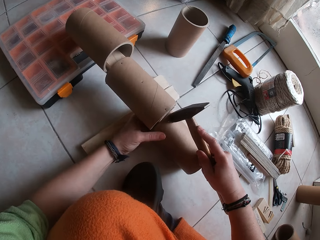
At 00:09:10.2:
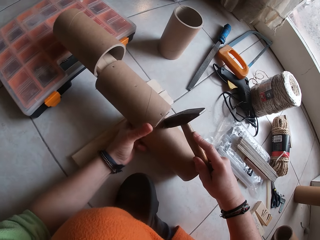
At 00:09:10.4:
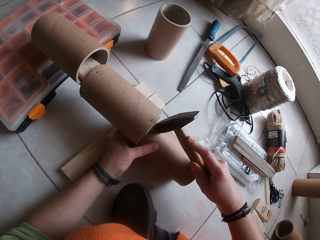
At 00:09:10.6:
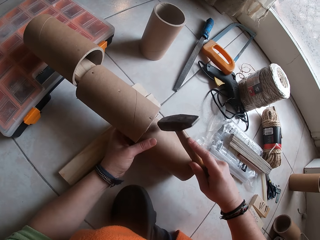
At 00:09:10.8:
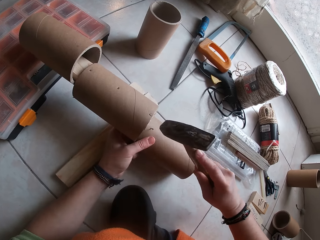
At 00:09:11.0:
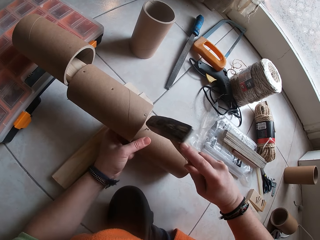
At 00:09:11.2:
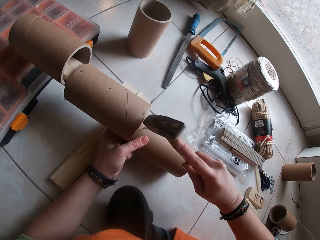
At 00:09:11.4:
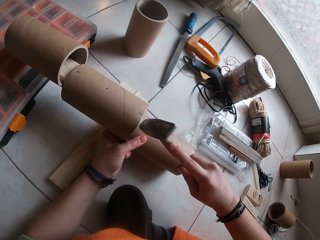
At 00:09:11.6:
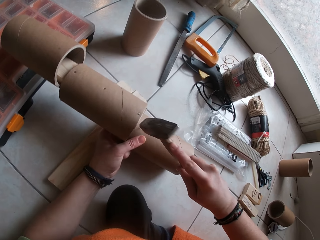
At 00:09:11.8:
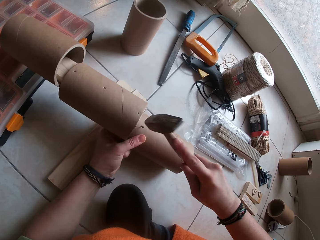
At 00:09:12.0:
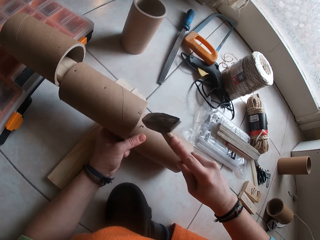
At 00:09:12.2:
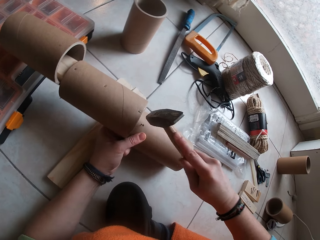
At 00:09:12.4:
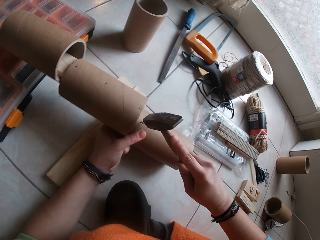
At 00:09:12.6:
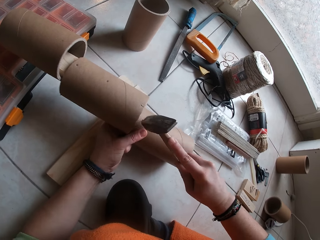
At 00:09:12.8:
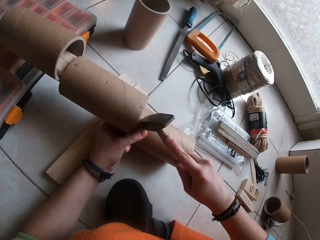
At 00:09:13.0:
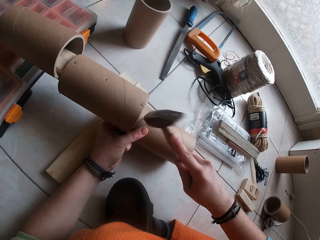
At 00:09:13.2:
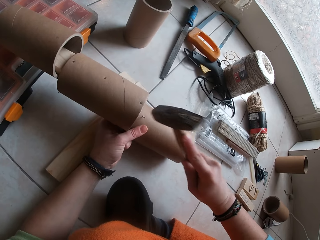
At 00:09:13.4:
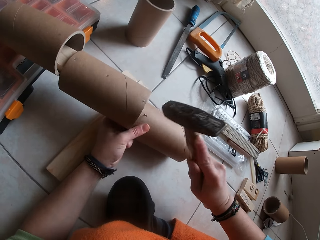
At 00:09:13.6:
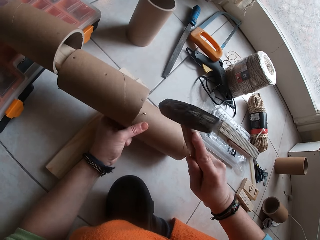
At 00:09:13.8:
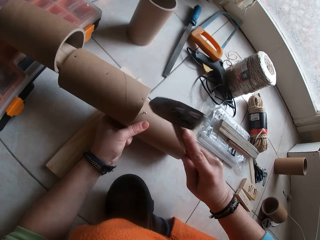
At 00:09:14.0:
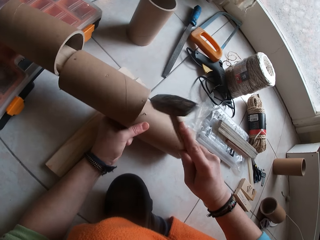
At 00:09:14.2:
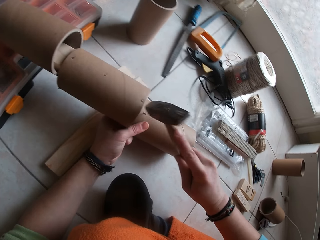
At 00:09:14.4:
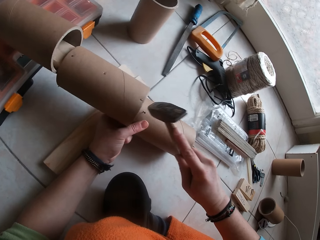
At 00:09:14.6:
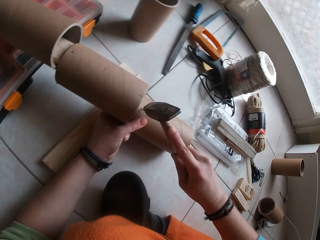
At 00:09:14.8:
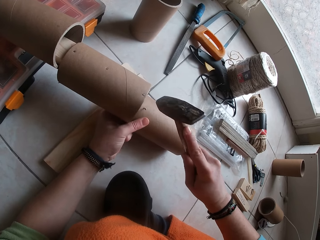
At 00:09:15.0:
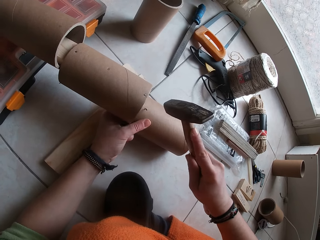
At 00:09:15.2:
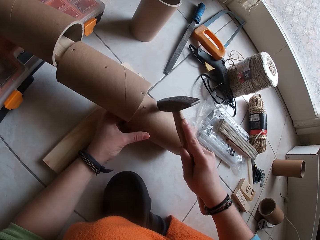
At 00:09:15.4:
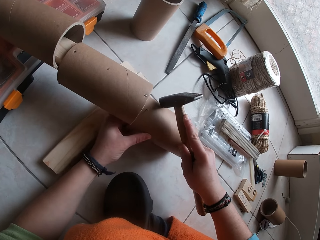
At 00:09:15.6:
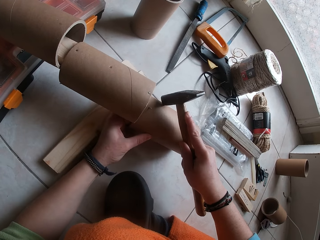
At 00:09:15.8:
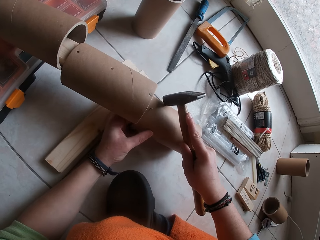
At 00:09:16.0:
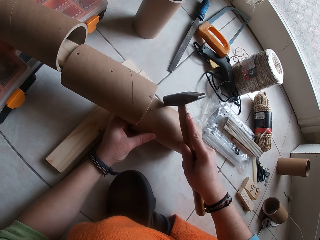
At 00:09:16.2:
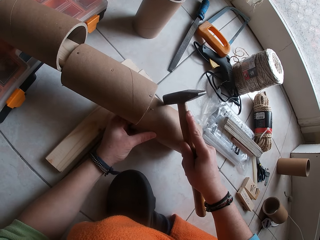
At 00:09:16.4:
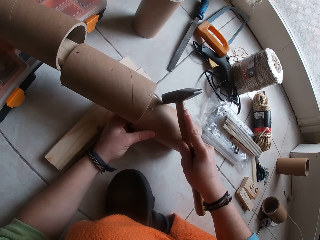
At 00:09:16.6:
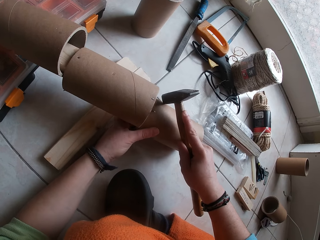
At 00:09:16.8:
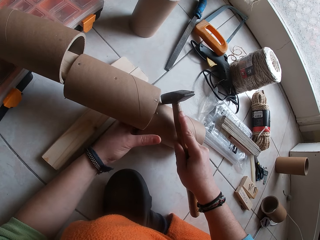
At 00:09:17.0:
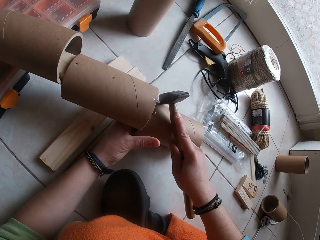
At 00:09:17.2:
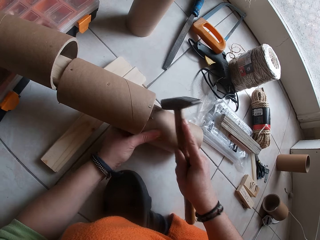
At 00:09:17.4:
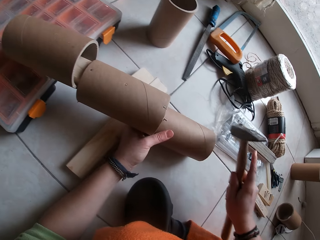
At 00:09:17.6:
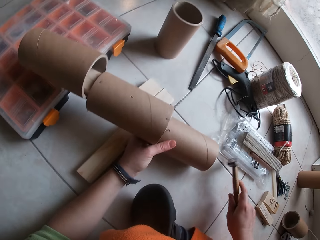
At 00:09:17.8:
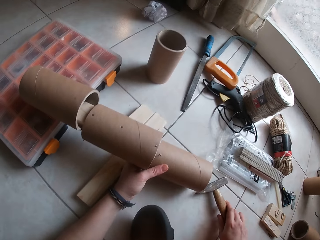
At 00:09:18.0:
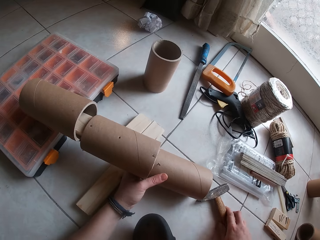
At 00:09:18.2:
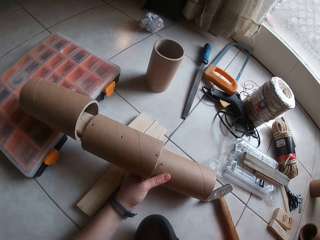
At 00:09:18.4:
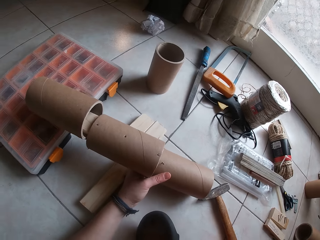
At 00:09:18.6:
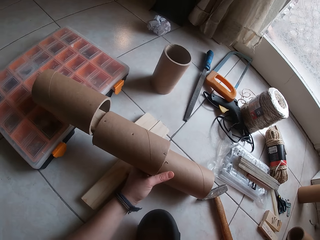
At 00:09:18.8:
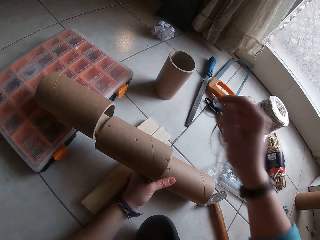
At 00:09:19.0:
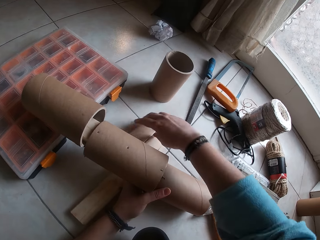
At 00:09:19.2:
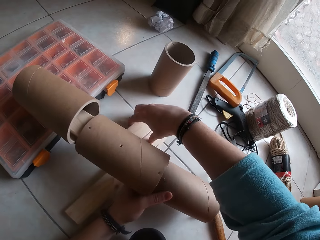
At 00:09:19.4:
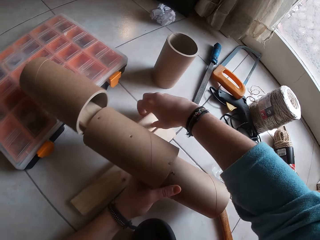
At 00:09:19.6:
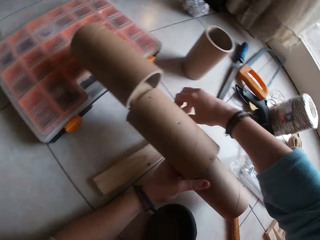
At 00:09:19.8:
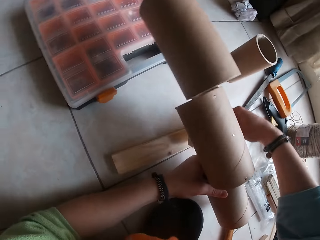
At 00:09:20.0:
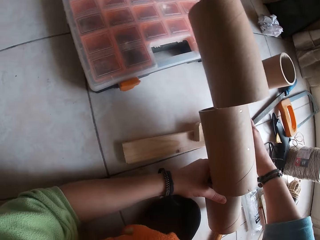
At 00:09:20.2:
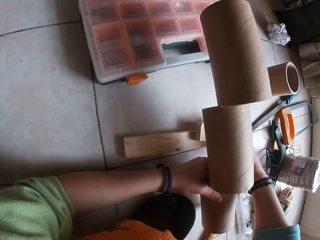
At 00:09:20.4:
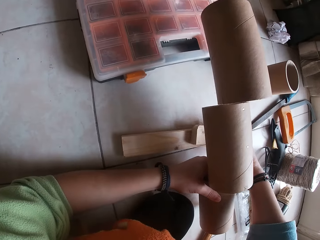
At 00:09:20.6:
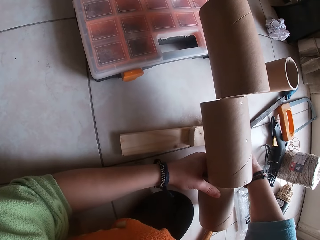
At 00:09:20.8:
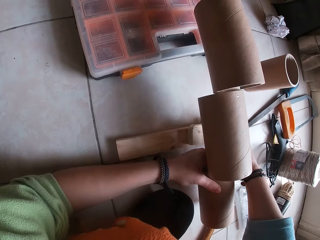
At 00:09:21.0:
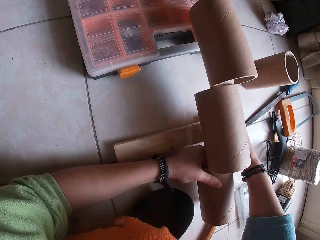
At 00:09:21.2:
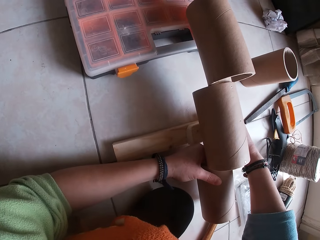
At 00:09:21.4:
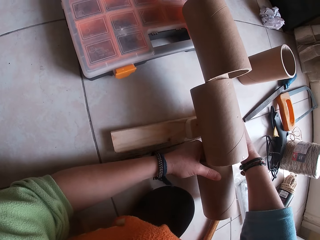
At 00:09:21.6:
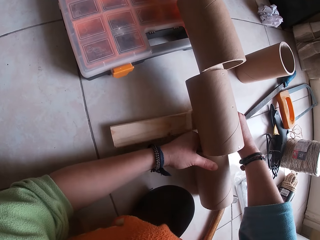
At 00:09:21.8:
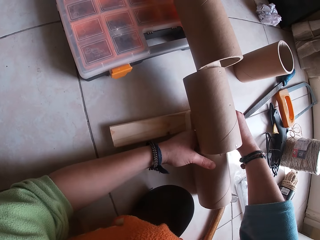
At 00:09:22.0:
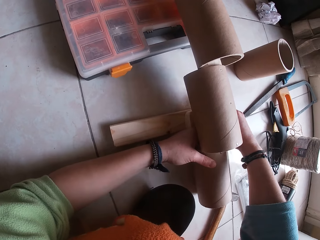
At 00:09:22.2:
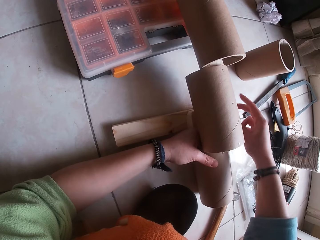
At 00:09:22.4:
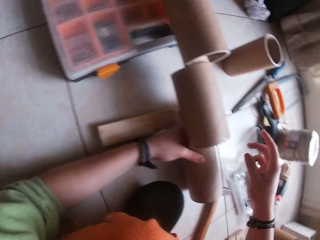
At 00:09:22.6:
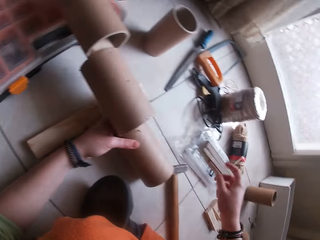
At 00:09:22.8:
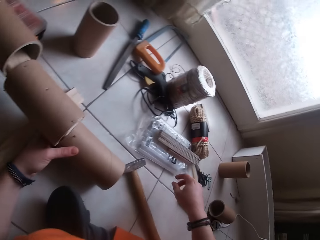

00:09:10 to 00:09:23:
The camera wearer hits the nail on the cardboard paper core with the hammer in her right hand. She holds the hammer. She drops the hammer on the floor. She moves the right hand to the face. She picks up the cardboard tube craft from the plank with her left hand. She picks up a plank from the floor with her right hand. She places the plank on top of the plank on the floor with her right hand. She places the cardboard tube craft in her left hand on the planks on the floor.

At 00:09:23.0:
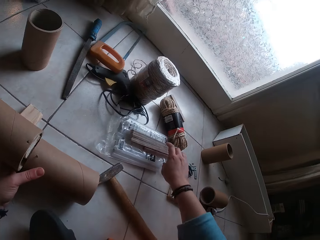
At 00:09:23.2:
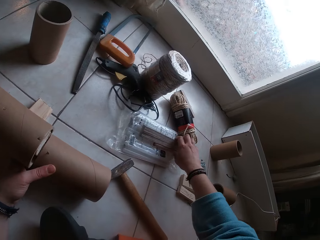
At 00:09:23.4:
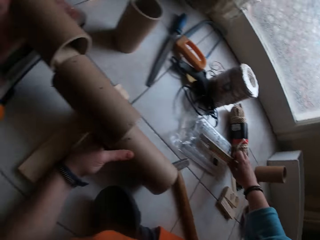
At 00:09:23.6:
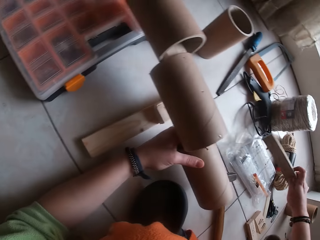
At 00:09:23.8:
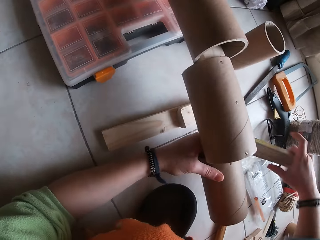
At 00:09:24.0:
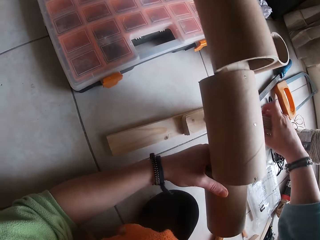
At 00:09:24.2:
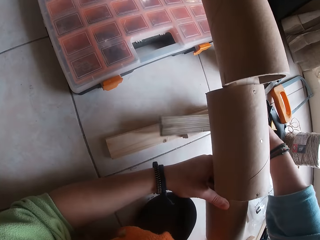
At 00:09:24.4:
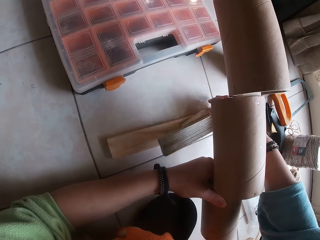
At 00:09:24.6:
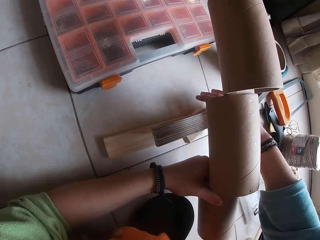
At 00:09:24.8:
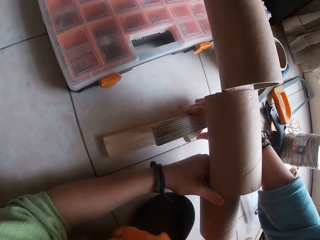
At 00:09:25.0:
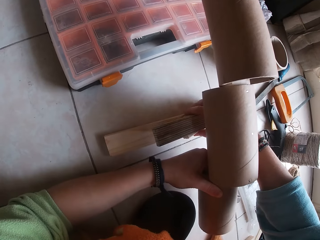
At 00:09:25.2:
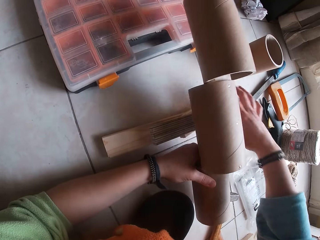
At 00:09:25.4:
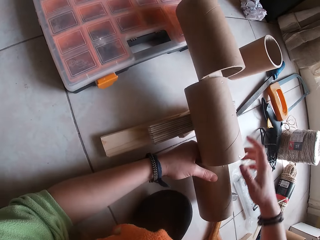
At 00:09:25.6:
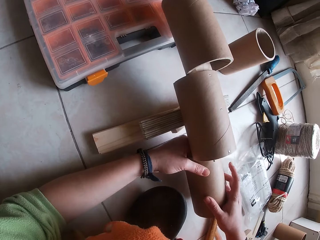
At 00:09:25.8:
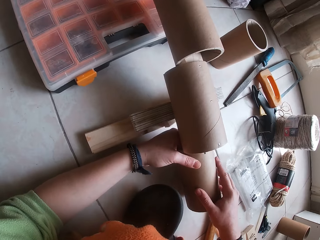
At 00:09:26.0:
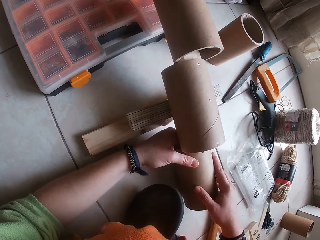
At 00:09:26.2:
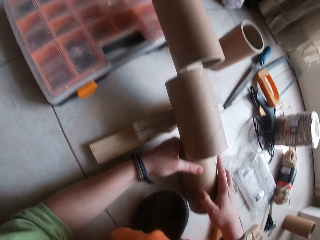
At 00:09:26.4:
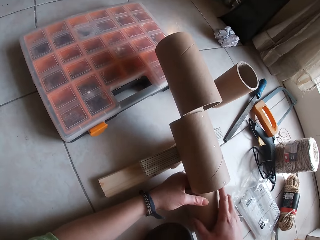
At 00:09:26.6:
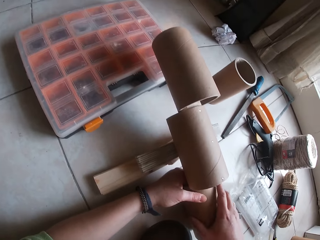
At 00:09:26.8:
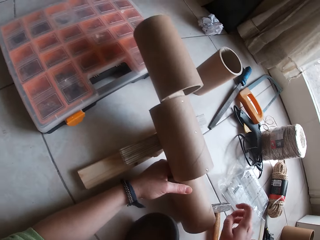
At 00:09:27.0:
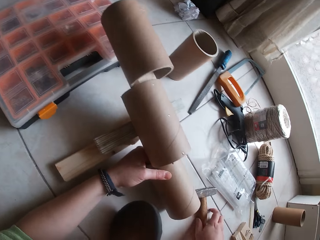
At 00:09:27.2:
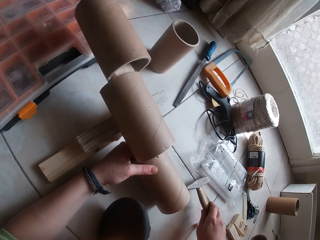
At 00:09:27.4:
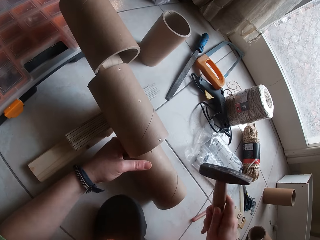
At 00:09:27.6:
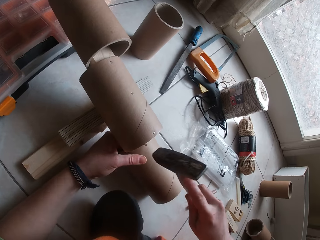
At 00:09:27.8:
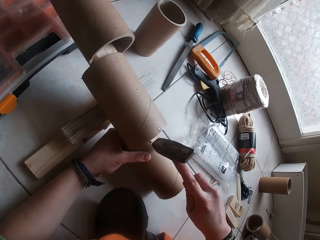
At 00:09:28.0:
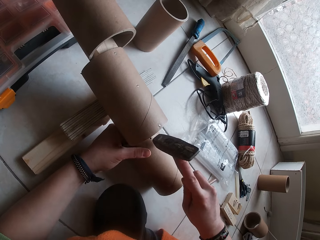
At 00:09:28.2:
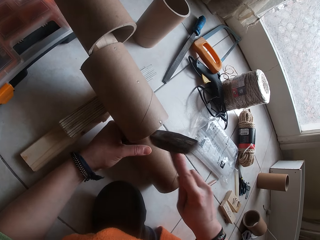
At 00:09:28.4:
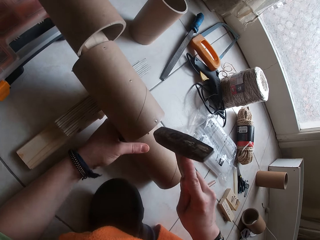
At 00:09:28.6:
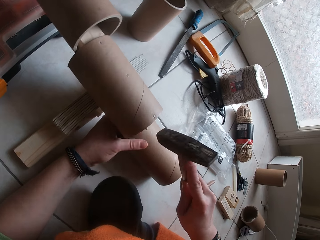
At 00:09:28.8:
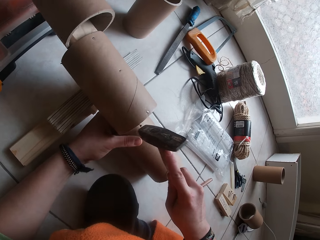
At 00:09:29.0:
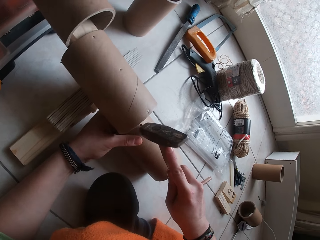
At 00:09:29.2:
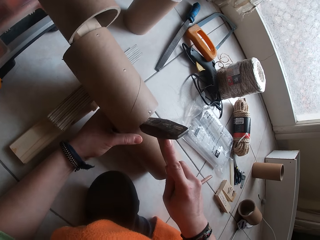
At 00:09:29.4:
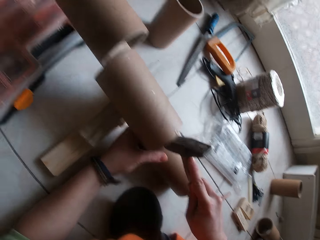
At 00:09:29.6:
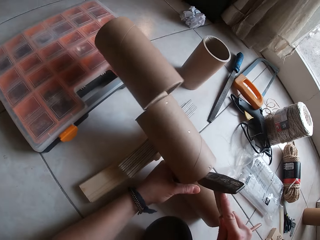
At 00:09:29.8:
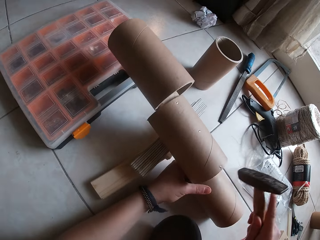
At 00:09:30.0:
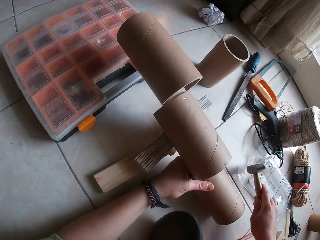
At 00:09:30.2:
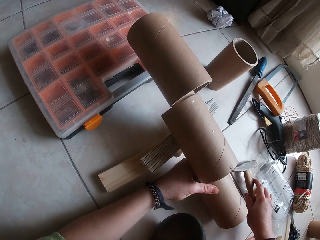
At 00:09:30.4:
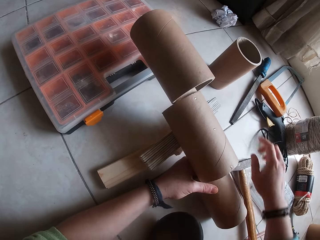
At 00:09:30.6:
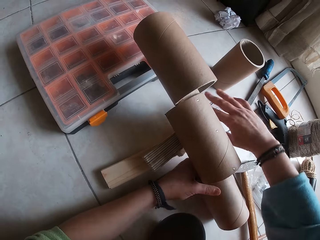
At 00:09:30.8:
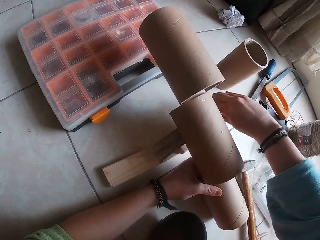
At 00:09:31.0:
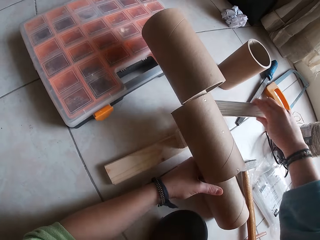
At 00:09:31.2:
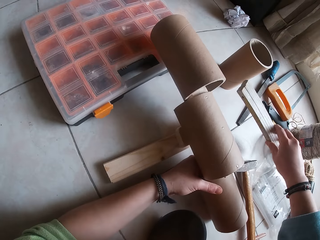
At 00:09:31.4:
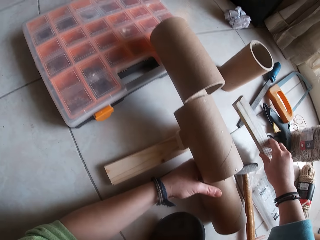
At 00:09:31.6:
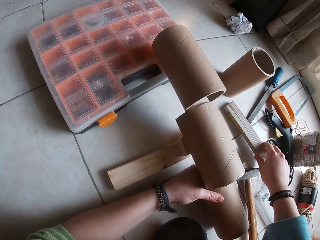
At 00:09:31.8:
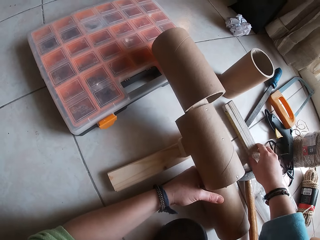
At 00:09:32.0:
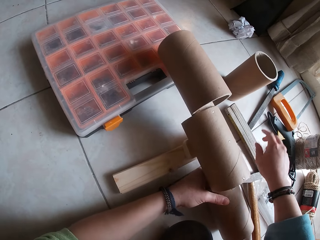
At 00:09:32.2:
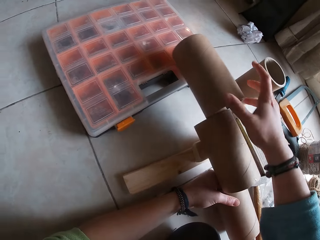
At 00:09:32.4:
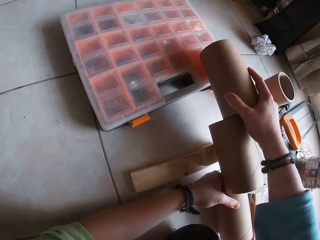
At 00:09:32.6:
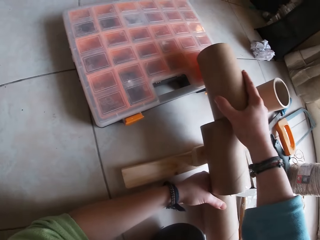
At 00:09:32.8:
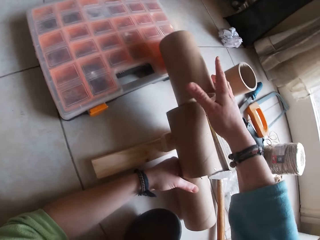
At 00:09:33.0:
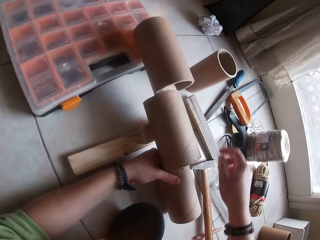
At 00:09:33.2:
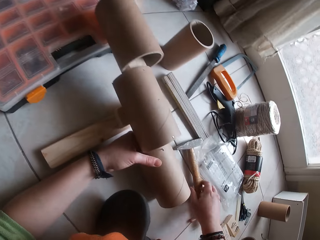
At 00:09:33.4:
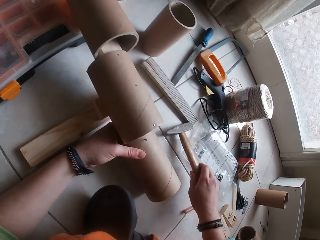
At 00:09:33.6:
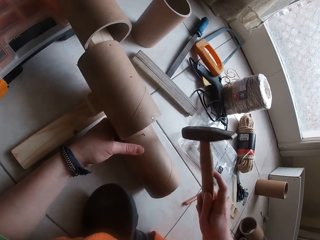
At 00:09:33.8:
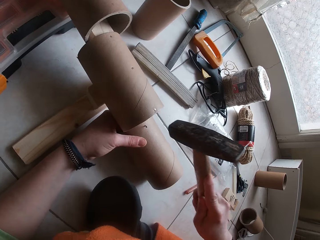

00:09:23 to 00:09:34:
The camera wearer picks up a plank from a plastic bag on the floor with her right hand. She places the plank on the planks on the floor with her right hand. She places the cardboard tube craft in her left hand on the planks on the floor. She picks up the hammer from the floor with her right hand. She hits in the nail on the cardboard tube into the plank in the cardboard tube craft with the hammer. She drops the hammer on the floor. She picks up the plank from the planks with her right hand. She places the plank on the floor with her right hand. She adjusts the cardboard tube craft on the planks with her right hand. She holds the craft. She picks up the hammer from the floor with her right hand.
